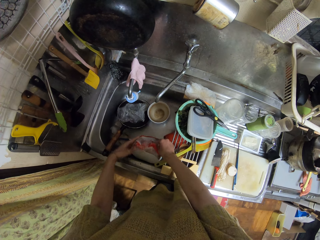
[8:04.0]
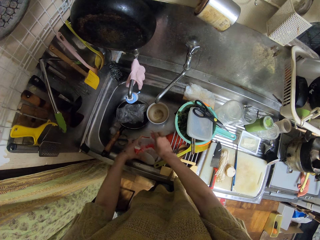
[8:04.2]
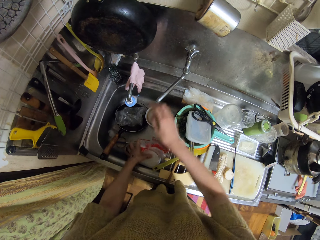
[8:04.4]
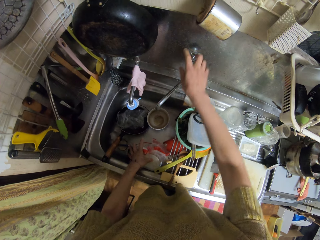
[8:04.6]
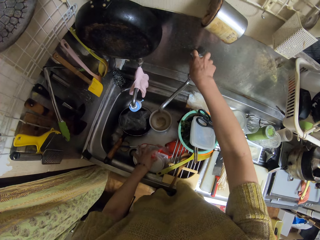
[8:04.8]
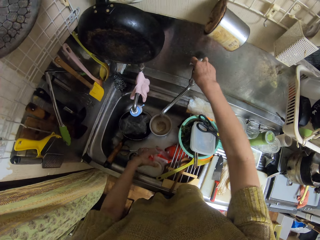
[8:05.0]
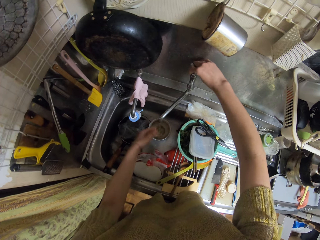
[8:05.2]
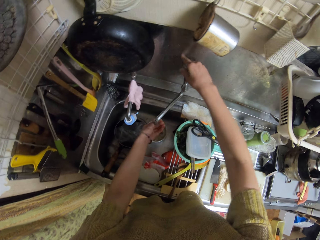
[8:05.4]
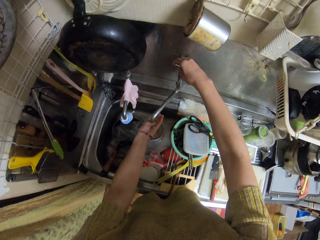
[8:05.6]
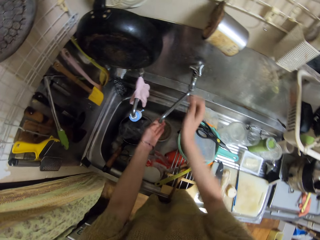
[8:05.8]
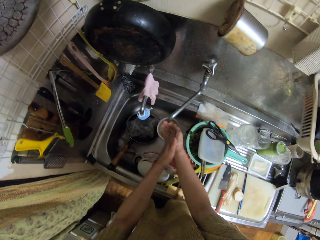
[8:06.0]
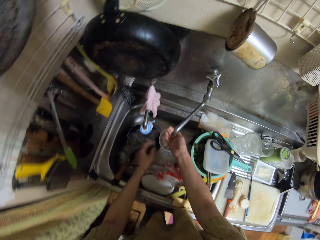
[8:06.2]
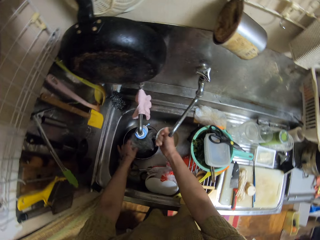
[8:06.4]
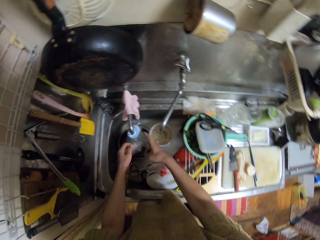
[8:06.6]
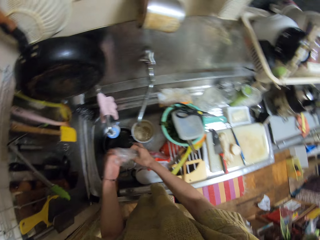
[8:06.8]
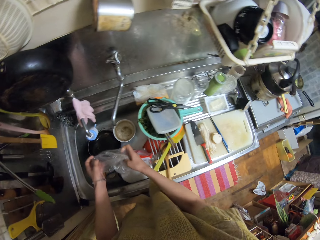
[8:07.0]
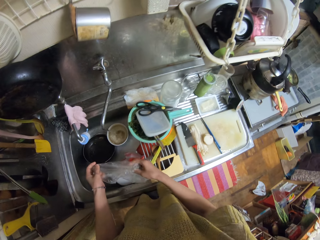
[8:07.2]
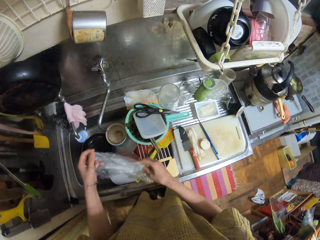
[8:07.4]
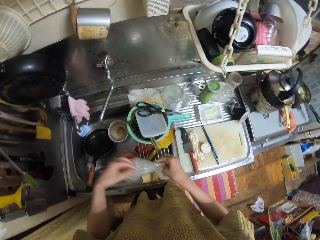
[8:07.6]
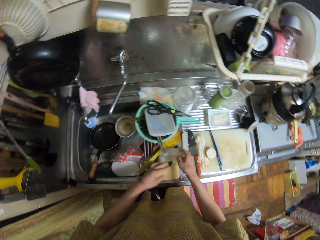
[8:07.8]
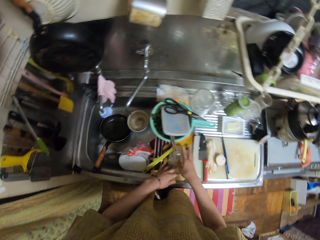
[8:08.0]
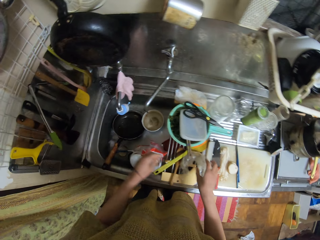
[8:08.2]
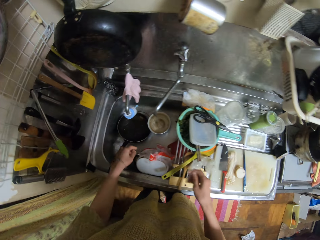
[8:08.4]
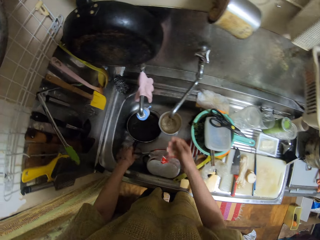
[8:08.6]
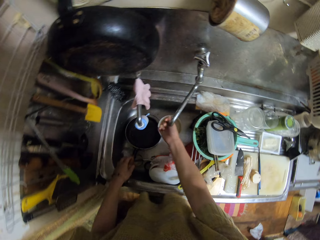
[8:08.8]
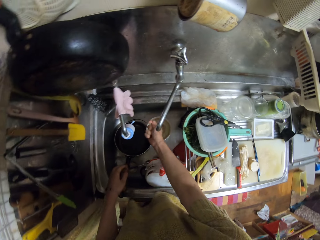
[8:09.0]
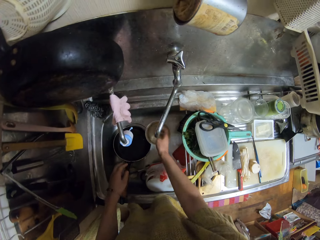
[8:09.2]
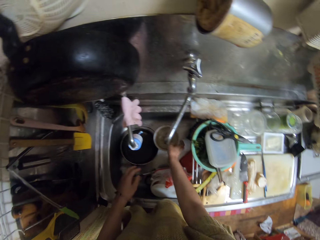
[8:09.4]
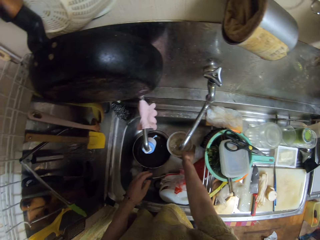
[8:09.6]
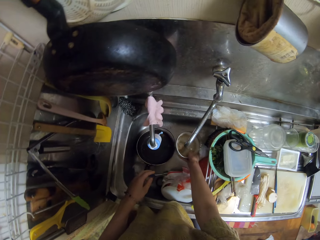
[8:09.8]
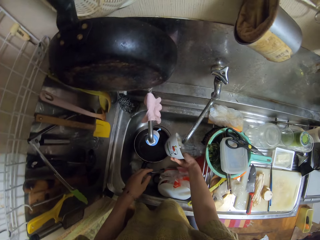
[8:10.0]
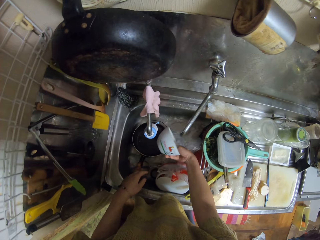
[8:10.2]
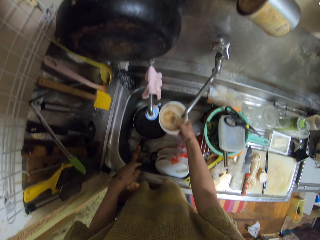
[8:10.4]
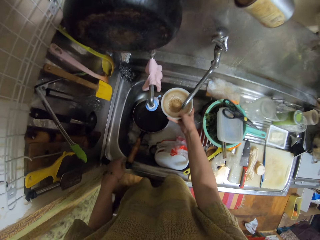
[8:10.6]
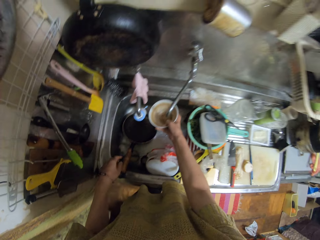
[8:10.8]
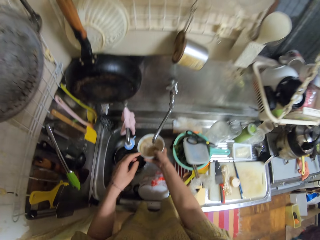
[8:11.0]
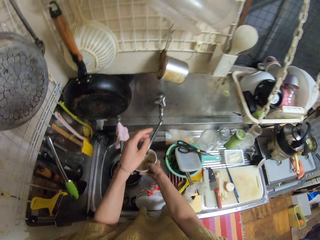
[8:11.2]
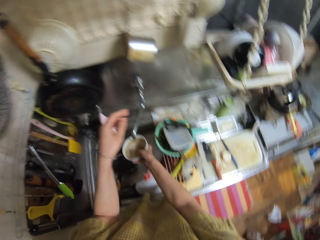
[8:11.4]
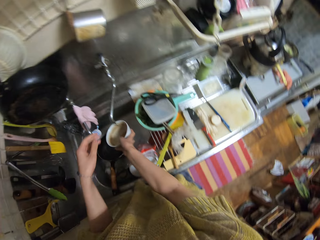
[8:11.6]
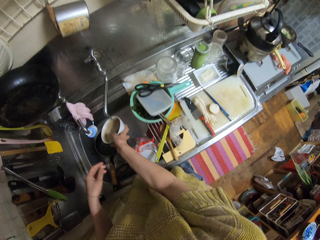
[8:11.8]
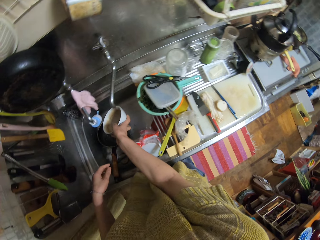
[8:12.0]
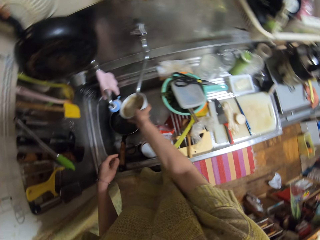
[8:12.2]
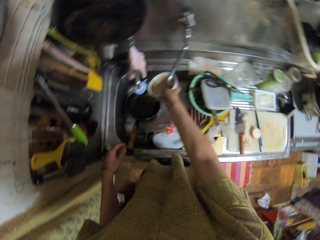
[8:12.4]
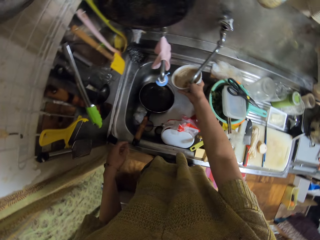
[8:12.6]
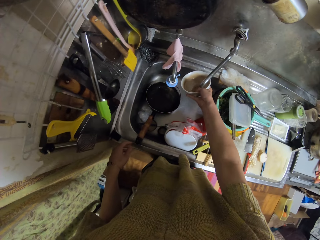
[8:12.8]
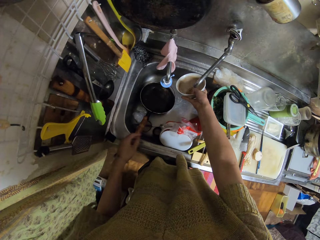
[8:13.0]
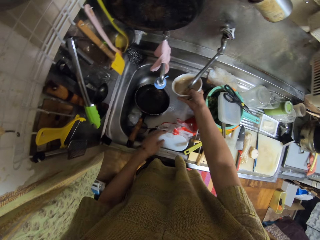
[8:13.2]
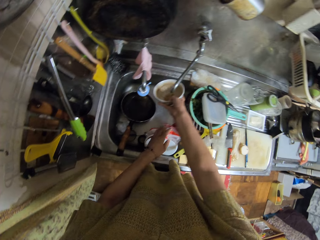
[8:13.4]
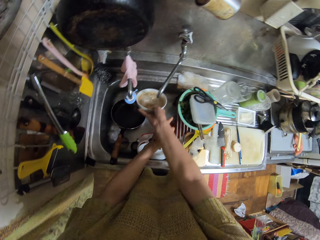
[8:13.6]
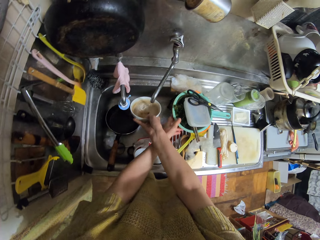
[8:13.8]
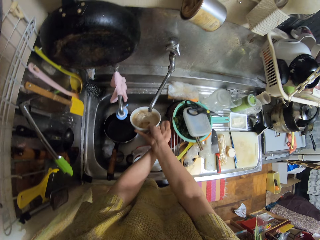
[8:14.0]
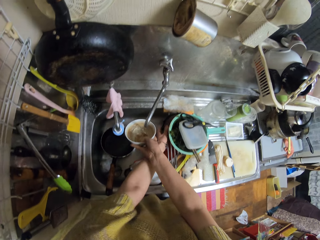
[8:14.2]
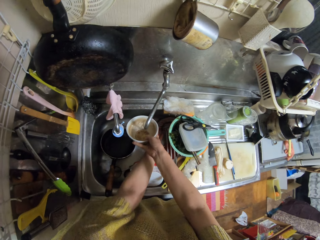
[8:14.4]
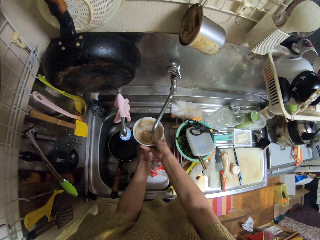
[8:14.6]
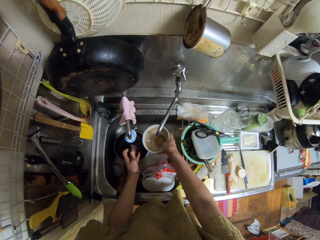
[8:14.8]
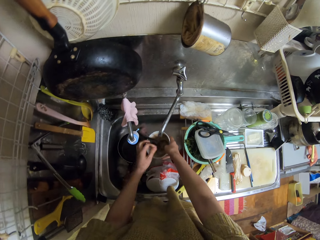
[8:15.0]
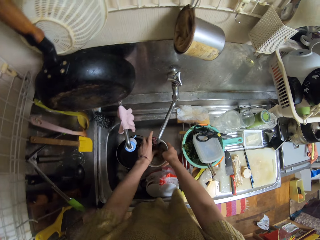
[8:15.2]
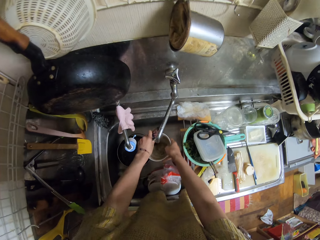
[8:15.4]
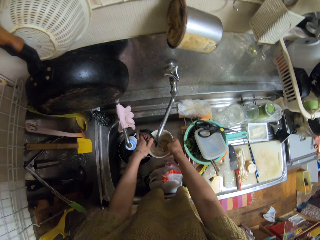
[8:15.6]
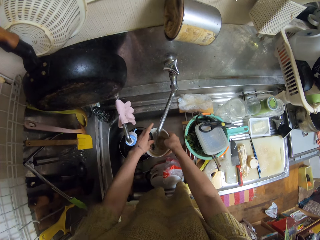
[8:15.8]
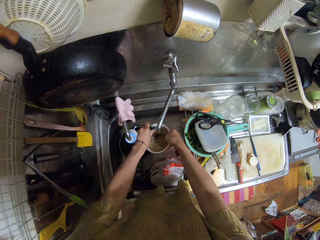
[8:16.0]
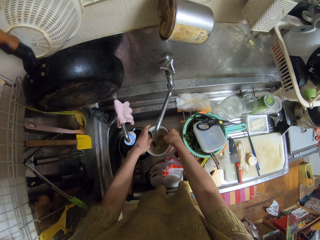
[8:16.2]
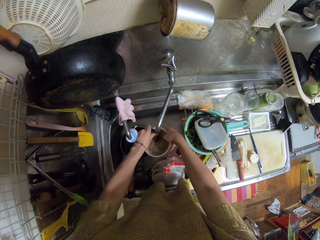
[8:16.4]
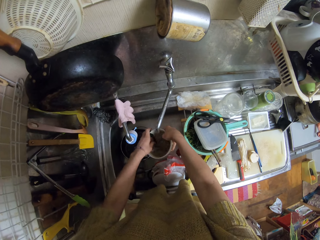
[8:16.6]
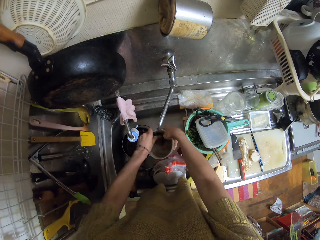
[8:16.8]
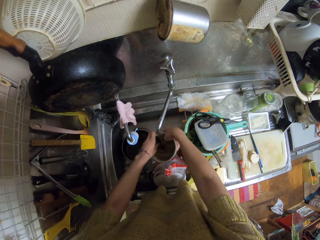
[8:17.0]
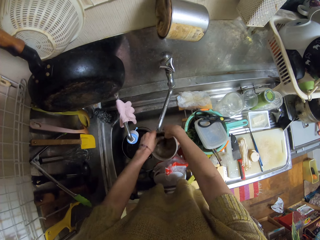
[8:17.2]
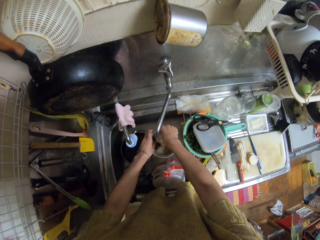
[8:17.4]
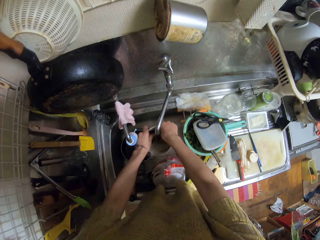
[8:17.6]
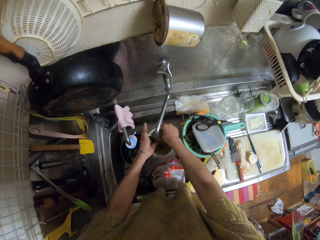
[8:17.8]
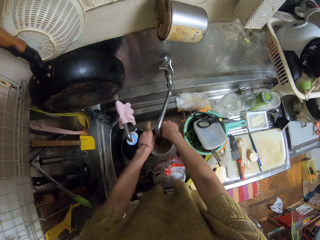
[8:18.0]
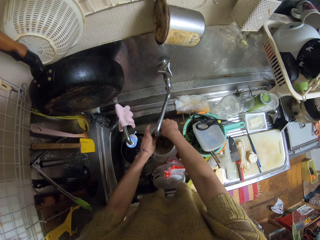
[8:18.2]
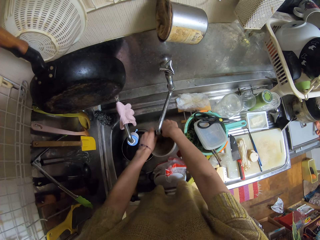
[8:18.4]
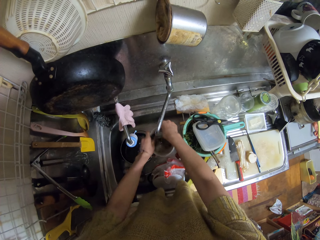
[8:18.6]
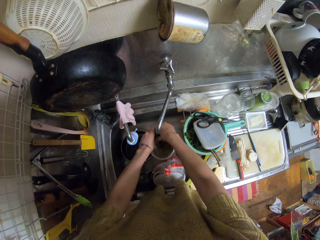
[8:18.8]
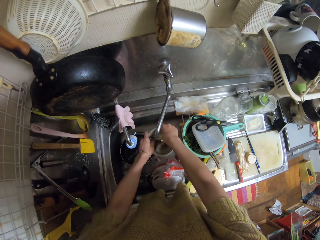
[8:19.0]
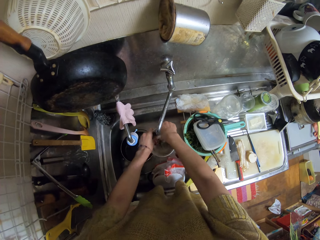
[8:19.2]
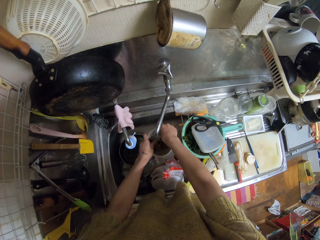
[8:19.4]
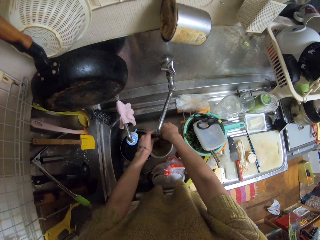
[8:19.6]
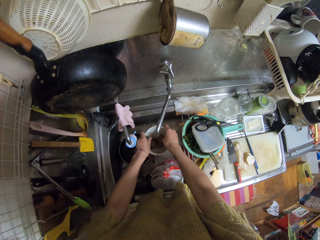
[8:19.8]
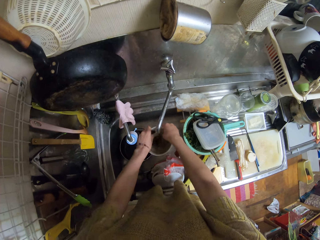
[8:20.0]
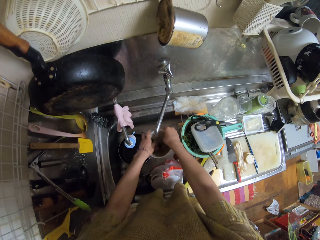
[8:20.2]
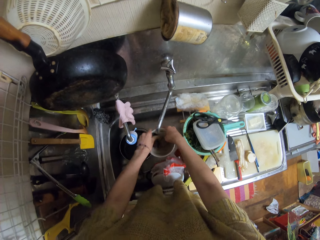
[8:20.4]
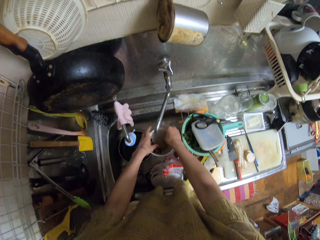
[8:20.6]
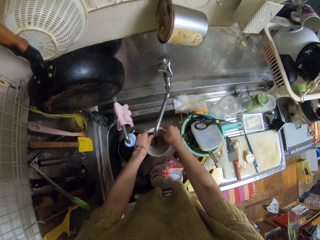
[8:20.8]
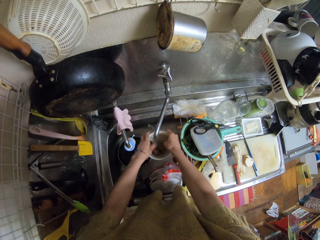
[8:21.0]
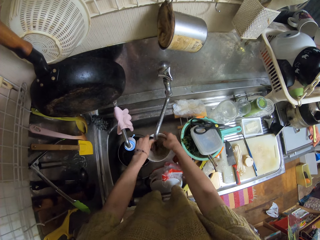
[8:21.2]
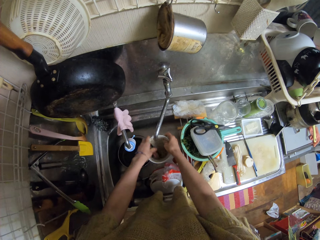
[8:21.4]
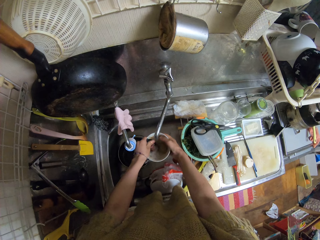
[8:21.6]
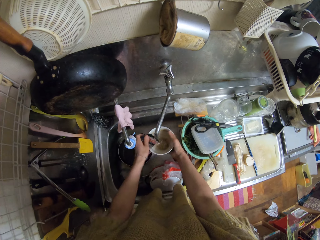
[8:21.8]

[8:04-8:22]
The camera wearer puts a plastic bowl over the trash bag. They open the water tap. They rinse both hands. They pick up a nylon. They drop the nylon aside. They pour the water in the bowl in the sink. They rinse the dish. They fetch water in the bowl. They pick up a sponge. They wash the bowl with the sponge.

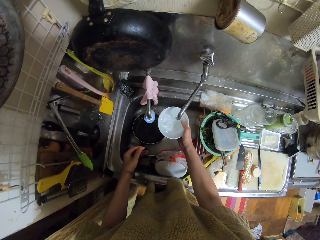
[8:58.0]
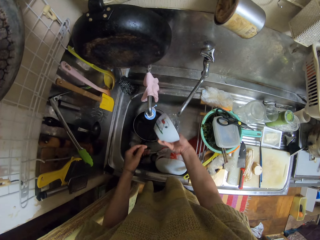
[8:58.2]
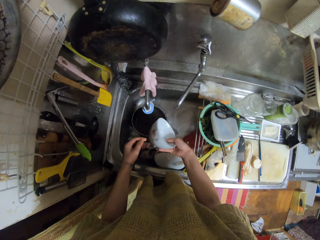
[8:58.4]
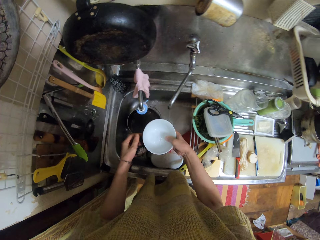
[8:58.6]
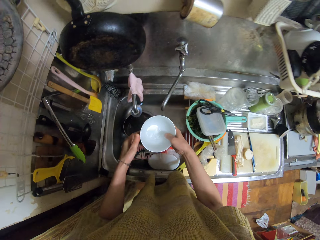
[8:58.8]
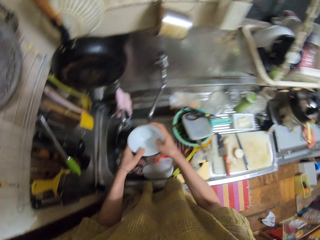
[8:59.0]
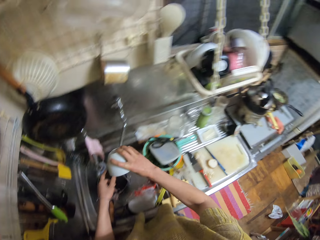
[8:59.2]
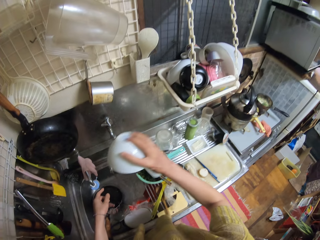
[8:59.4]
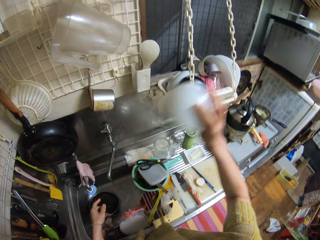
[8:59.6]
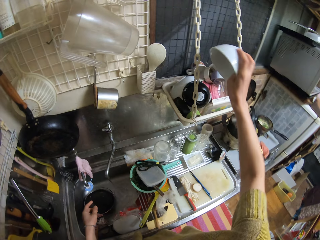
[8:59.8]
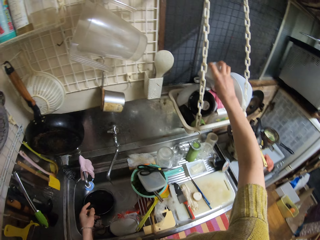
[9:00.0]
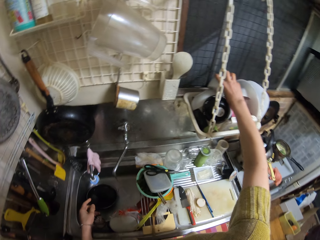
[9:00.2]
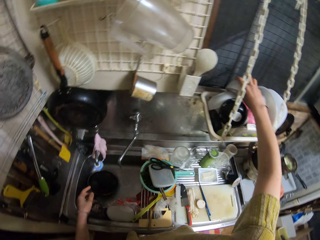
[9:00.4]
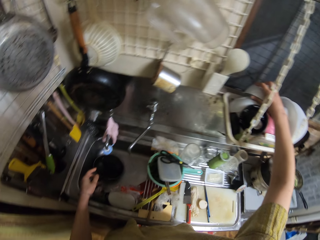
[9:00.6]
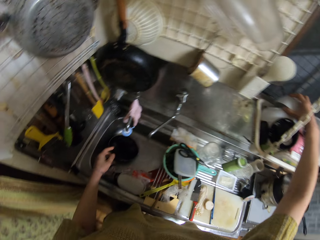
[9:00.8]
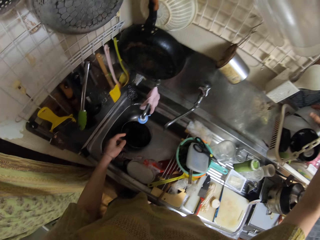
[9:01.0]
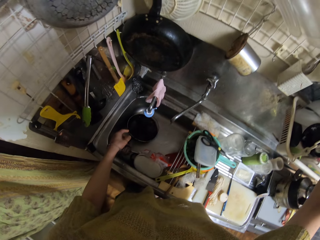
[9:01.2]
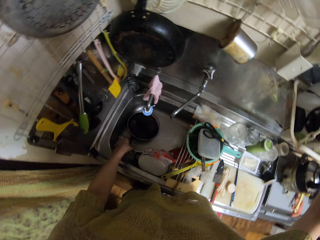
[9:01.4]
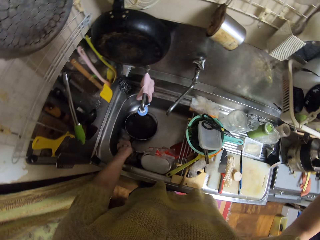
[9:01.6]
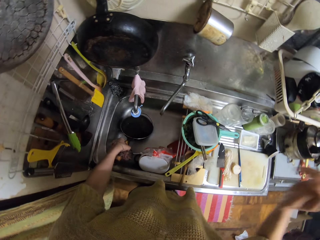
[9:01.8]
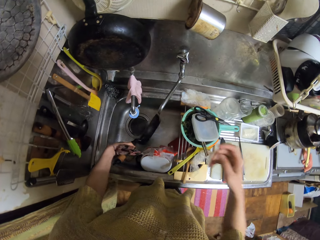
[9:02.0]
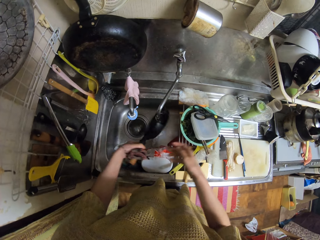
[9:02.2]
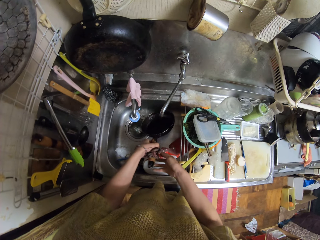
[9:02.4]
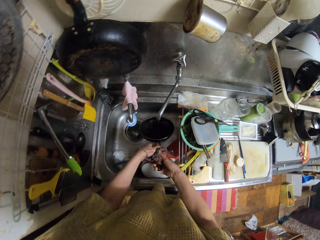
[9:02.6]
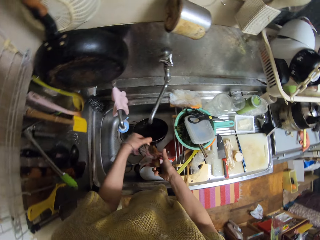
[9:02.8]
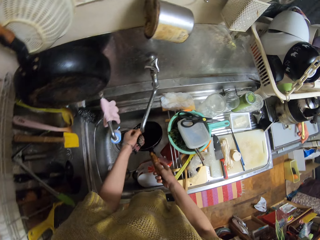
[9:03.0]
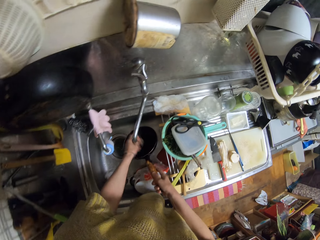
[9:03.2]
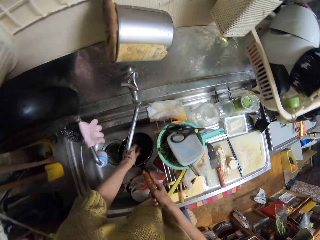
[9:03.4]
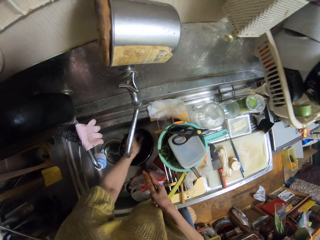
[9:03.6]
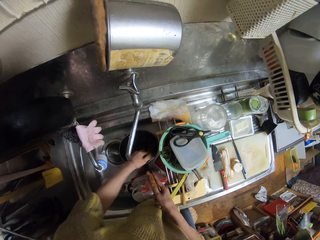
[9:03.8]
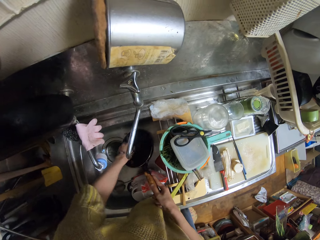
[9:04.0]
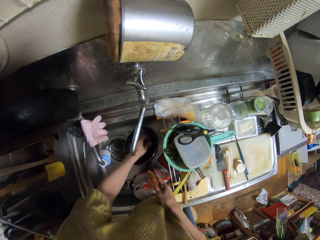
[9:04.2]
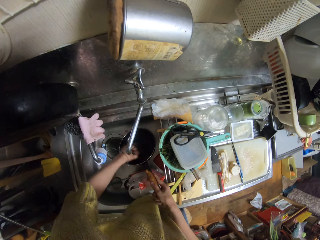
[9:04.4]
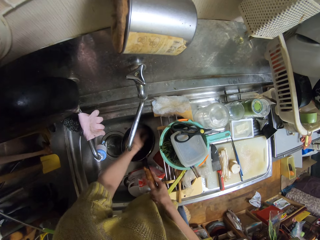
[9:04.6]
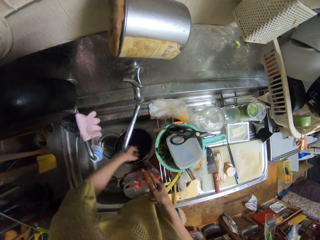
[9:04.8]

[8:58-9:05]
The camera wearer drops the bowl in the plate rack on the other utensils. They pick up a fry pan. They wash the fry pan.
